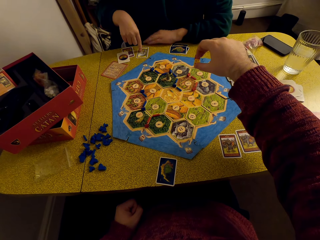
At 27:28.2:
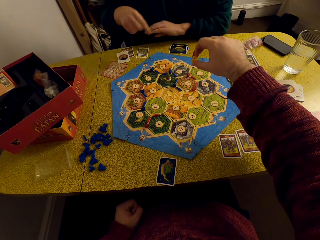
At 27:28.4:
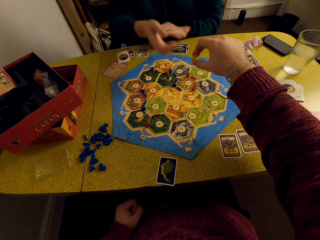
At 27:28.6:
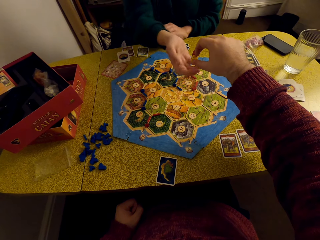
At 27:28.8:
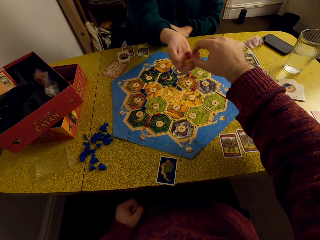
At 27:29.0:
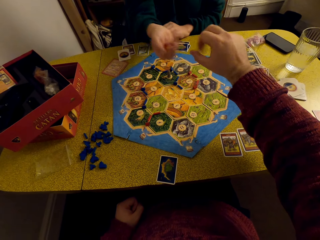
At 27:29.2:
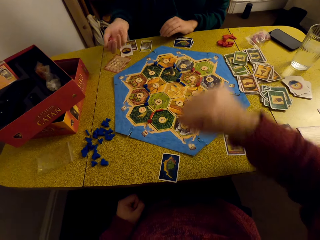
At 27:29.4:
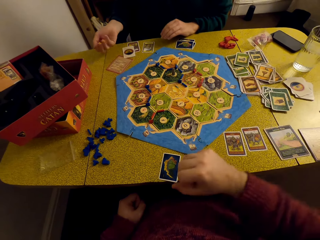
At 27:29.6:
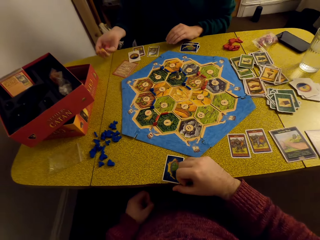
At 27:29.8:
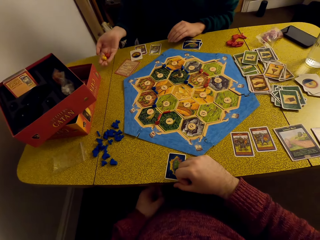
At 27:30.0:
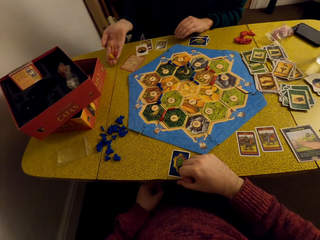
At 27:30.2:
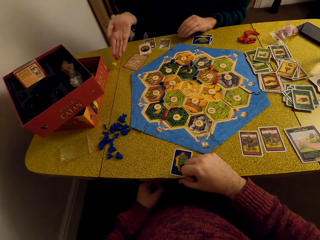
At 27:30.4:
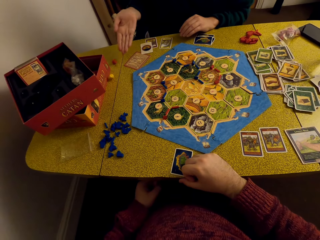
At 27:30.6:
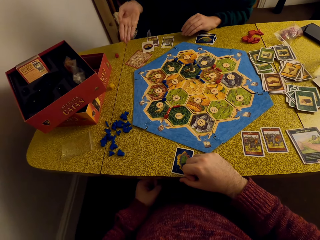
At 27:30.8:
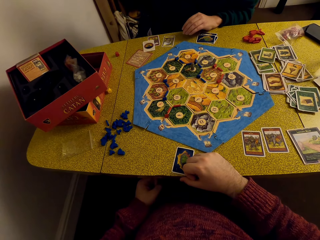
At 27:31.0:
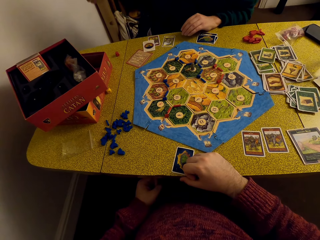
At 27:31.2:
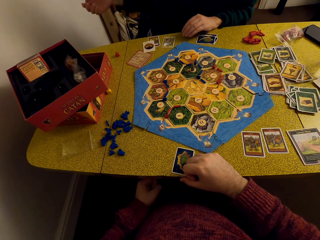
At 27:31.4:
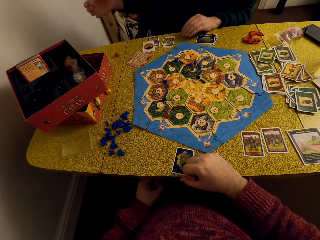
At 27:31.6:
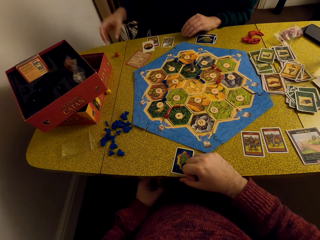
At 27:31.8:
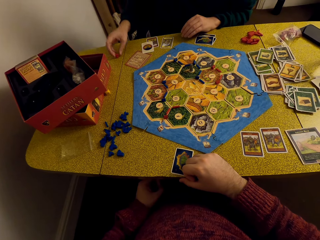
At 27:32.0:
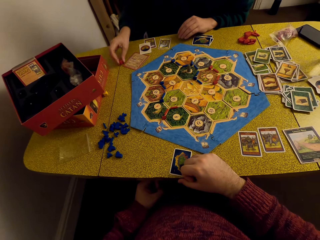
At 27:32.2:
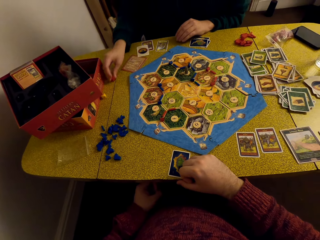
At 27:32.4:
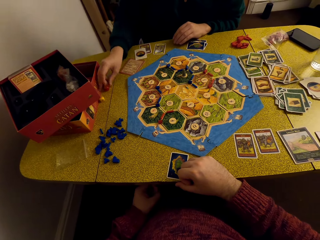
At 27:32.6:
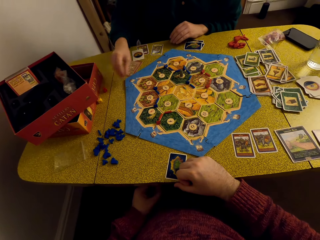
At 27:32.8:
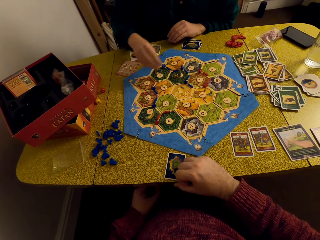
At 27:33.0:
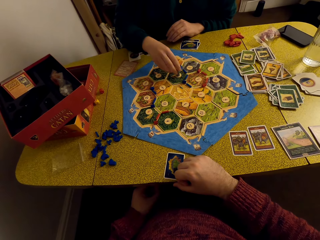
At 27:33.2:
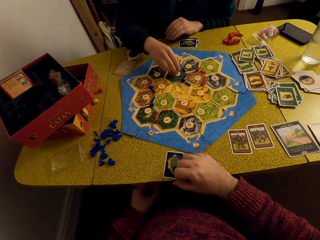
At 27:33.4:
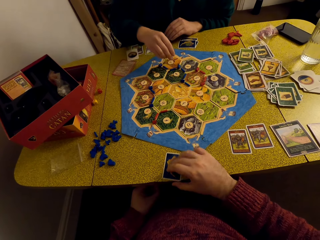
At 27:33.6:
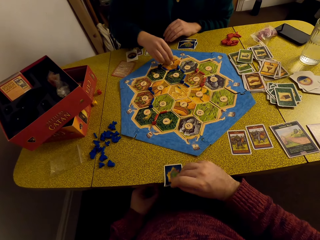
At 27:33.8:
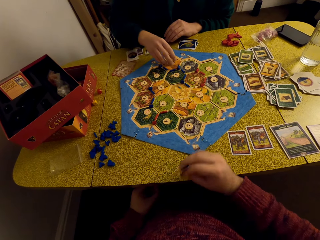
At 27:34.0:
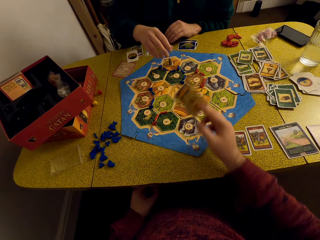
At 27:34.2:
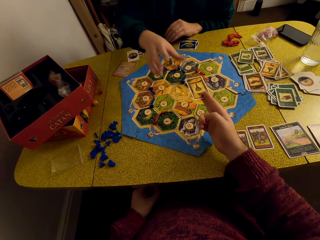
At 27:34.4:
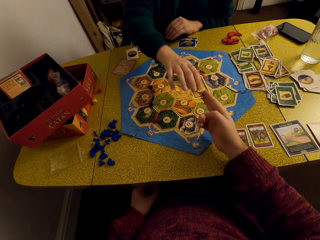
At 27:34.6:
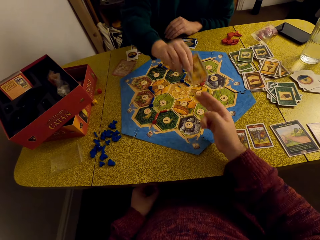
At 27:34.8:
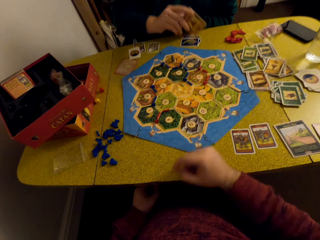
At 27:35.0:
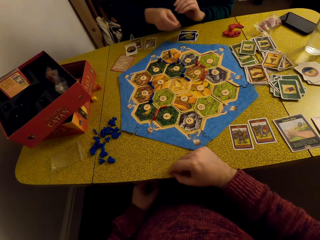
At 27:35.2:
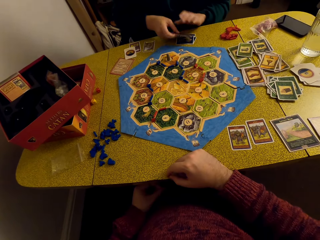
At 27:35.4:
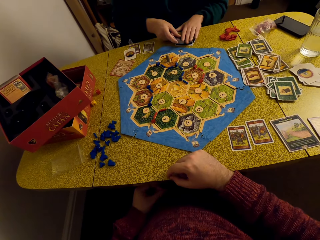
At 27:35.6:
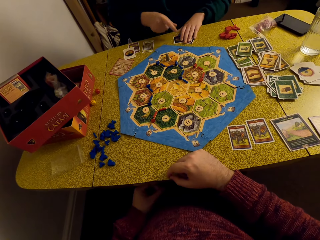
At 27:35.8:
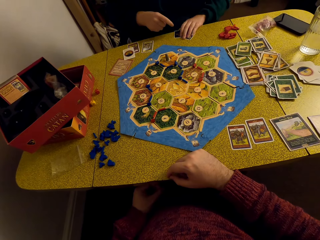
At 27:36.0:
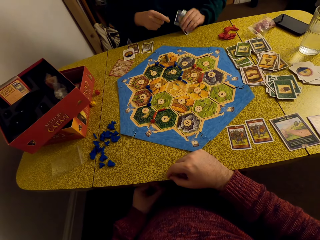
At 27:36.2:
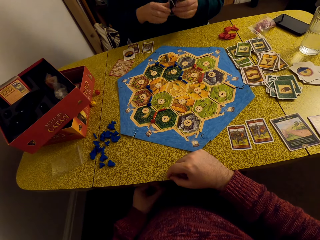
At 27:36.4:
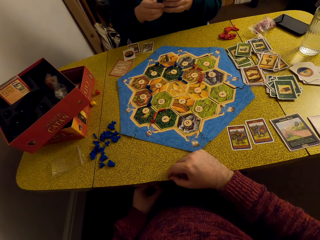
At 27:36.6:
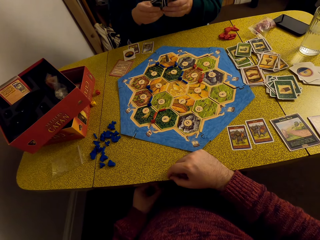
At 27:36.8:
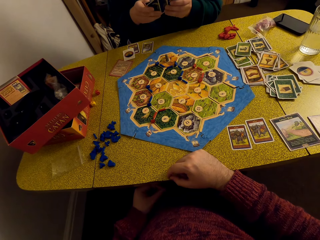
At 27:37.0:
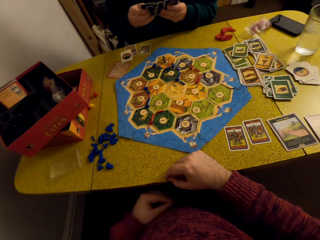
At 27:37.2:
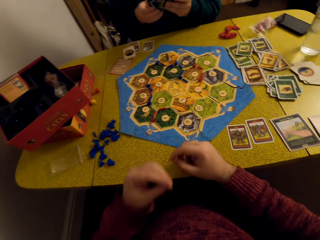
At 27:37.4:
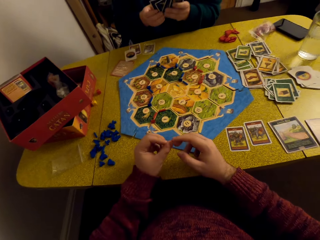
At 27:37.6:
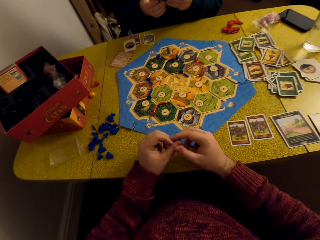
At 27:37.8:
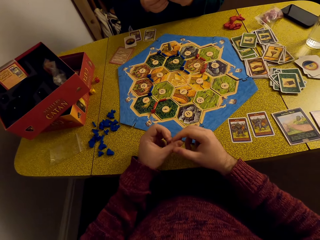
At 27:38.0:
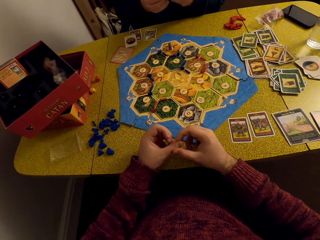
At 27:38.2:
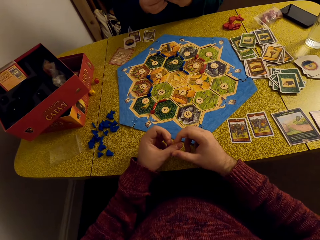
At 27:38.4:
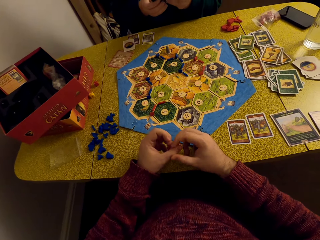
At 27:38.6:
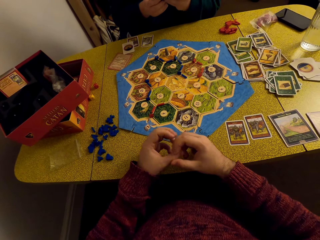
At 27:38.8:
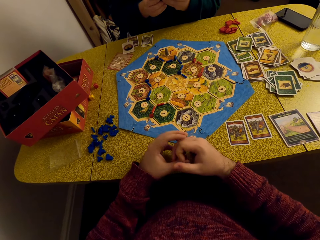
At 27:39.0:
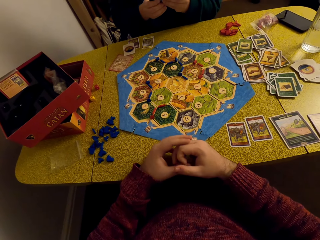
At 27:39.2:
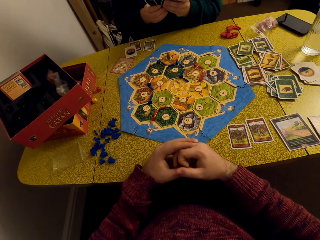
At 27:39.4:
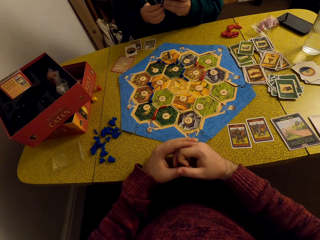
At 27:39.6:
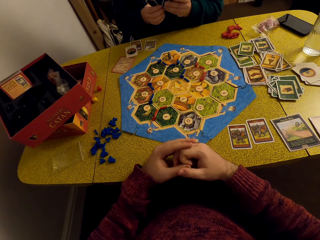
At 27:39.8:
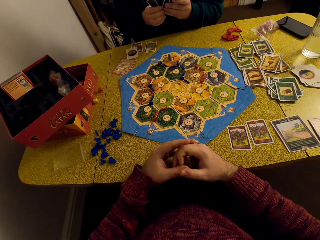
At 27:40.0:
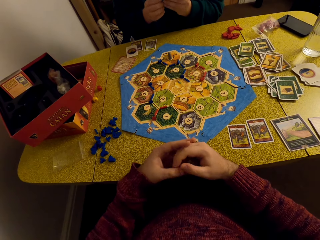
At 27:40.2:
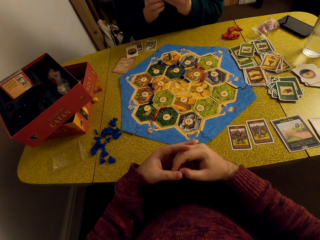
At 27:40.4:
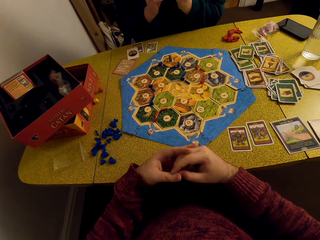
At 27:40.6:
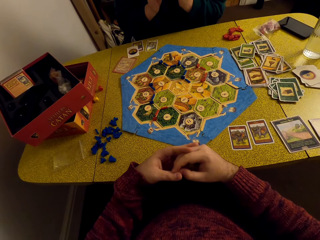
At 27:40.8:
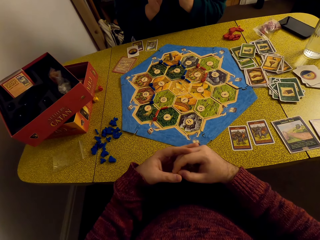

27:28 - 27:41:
The camera wearer hands a woman the dice. The woman tosses the dice and drops the dice on the table. The camera wearer rolls down the dice. The woman drags the dice away on the table. The woman picks a piece of fabric on the chart and drops the piece of fabric on the chart. The camera wearer hands the woman the card. They take a card. The woman picks cards from the table and looks at the cards.

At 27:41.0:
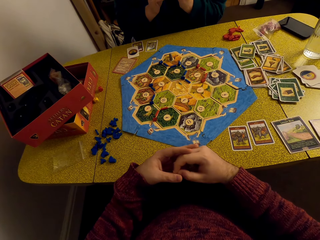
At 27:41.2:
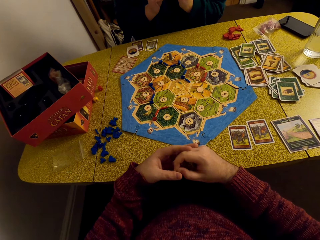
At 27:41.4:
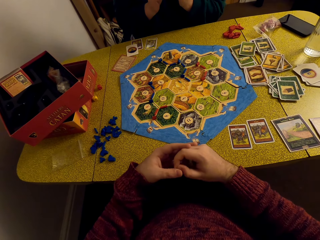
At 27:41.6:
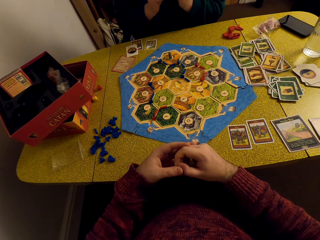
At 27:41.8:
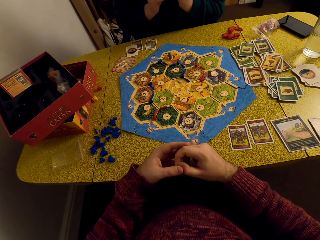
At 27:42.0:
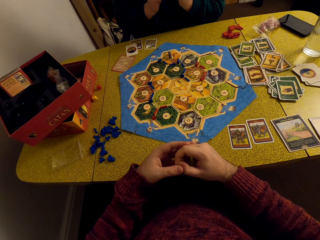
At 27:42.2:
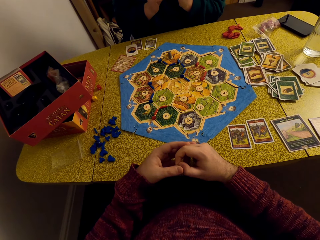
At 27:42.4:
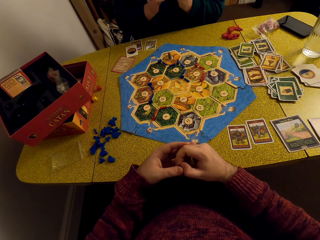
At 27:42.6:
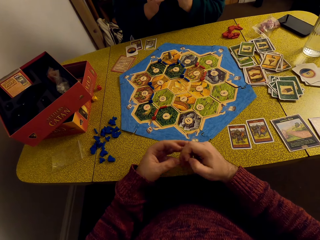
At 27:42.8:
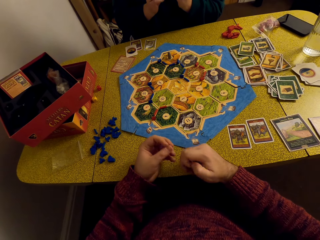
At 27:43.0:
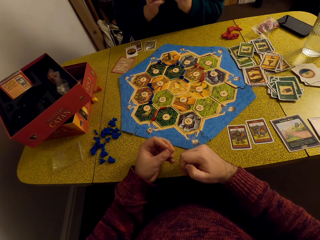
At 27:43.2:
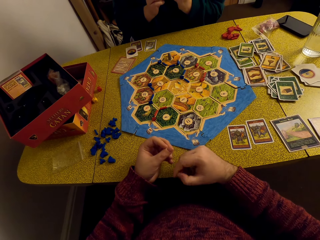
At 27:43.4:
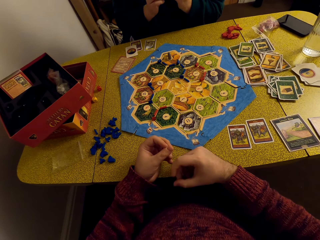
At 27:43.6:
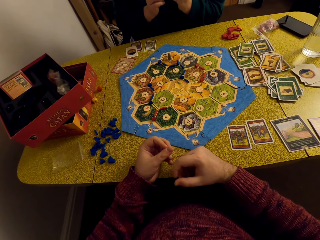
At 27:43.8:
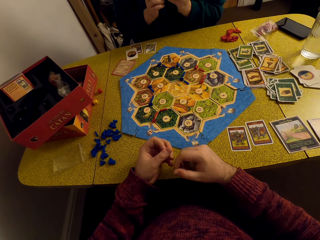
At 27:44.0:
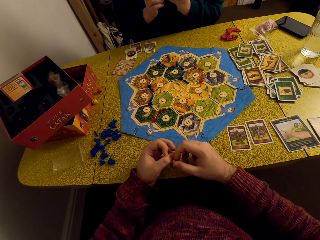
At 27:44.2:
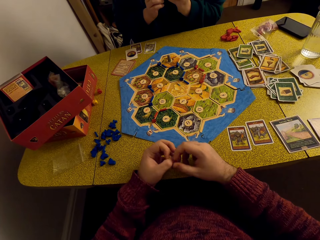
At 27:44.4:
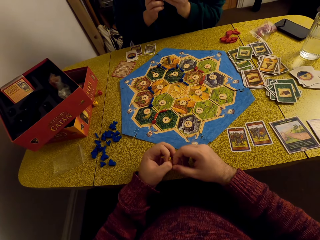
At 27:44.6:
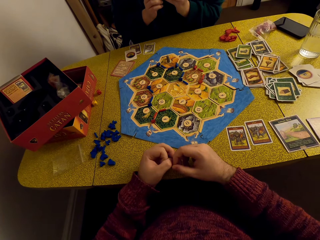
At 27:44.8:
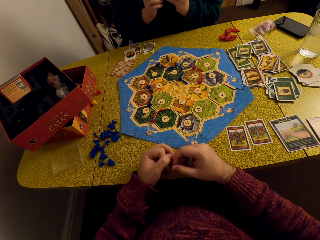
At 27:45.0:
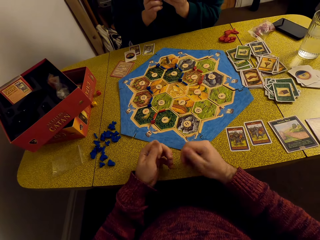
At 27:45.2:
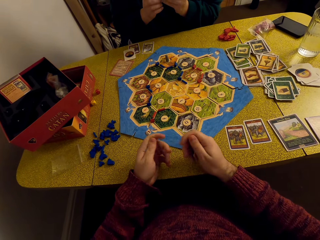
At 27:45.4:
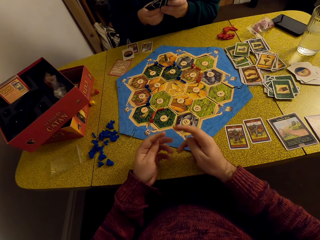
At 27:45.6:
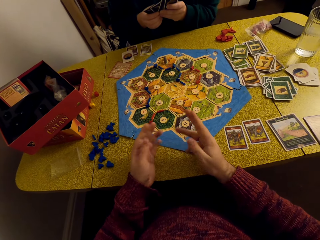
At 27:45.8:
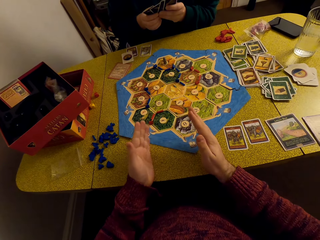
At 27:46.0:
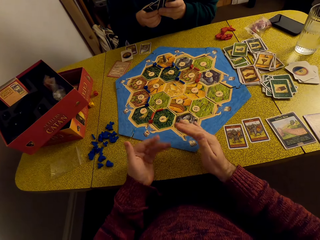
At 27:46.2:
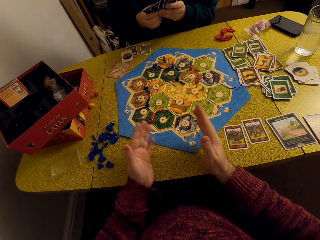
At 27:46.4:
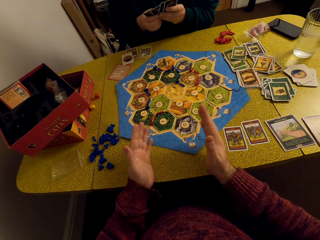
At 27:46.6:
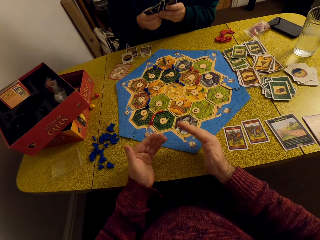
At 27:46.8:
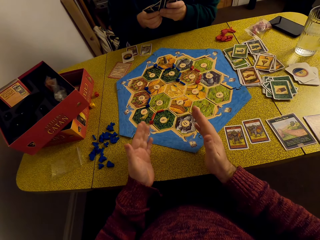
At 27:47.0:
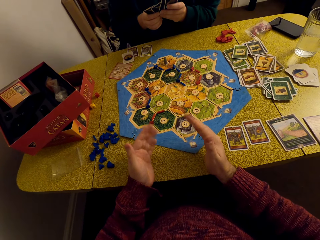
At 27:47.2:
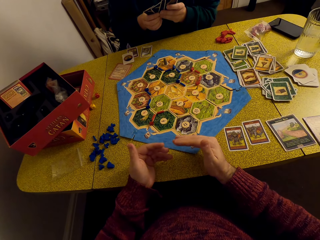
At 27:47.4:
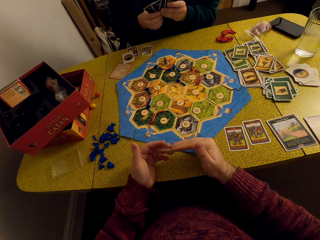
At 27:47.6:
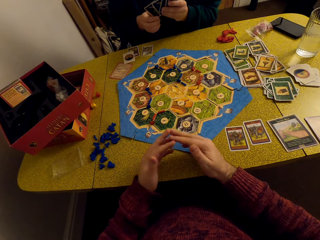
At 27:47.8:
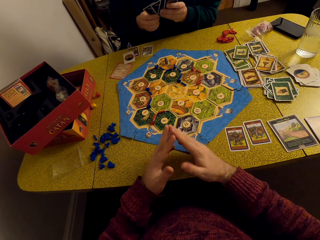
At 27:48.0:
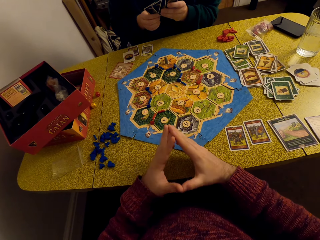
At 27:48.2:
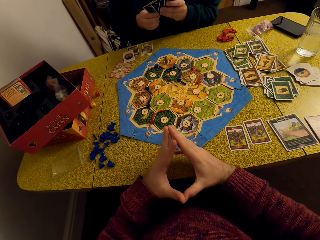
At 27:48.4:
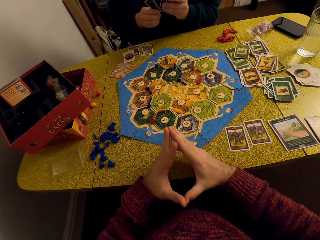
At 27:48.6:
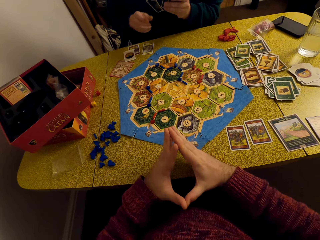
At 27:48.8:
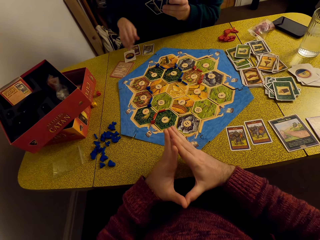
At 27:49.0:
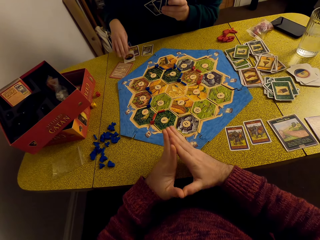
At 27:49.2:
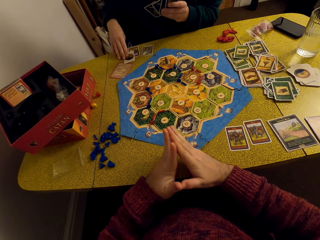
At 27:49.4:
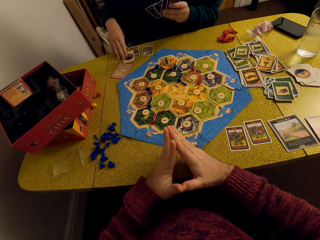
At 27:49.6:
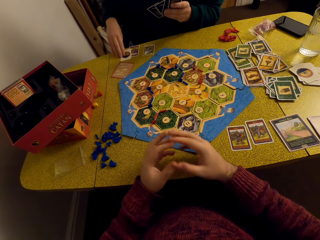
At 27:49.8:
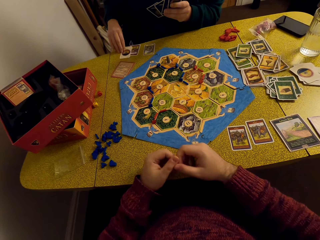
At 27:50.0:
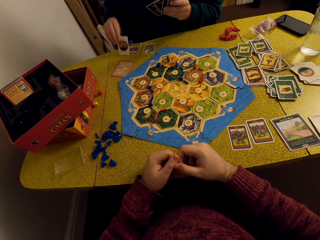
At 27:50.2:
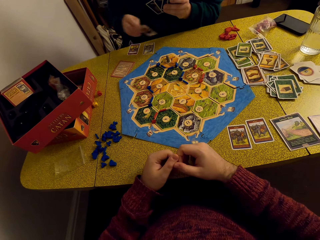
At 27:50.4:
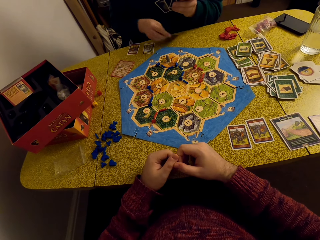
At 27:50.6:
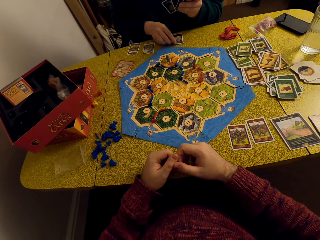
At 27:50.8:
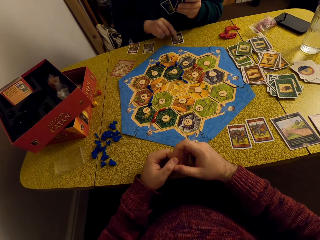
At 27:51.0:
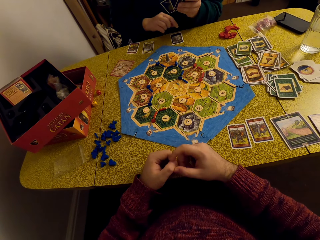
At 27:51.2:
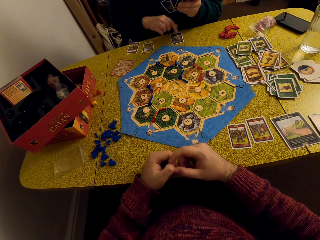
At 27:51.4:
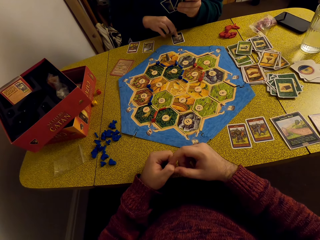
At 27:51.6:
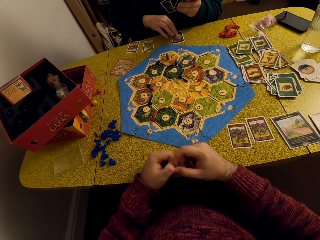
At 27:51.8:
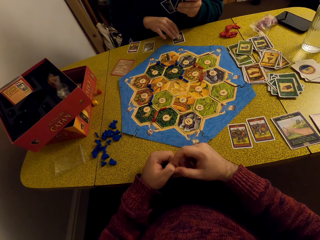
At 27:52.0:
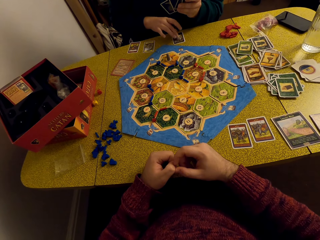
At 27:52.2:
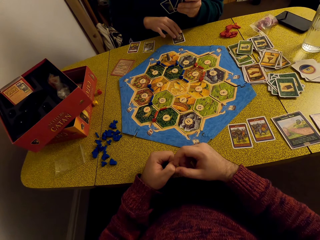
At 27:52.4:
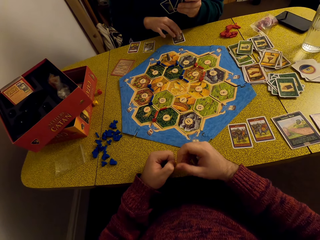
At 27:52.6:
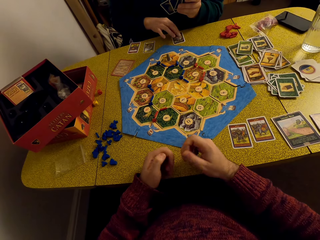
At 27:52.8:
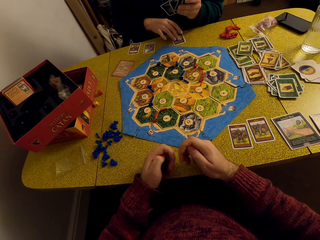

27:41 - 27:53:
A woman picks a card from the table and places the card on the table. The camera wearer puts a card down.
